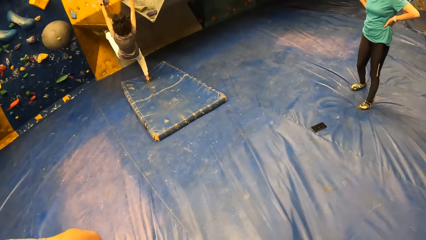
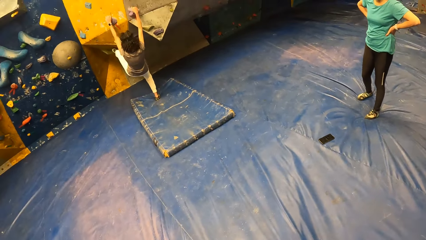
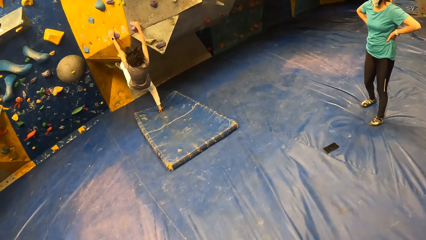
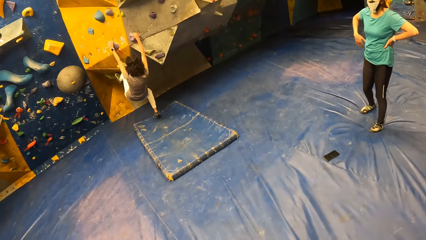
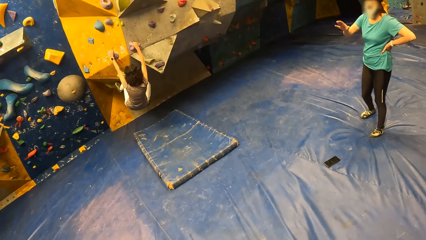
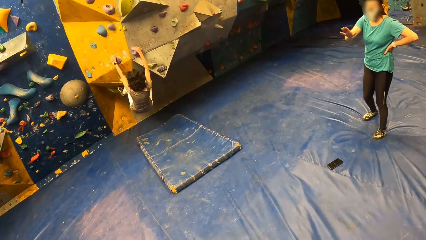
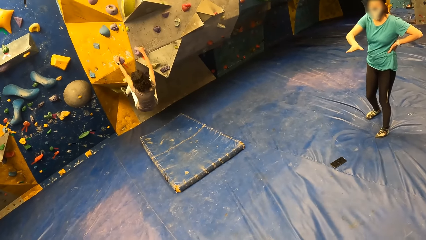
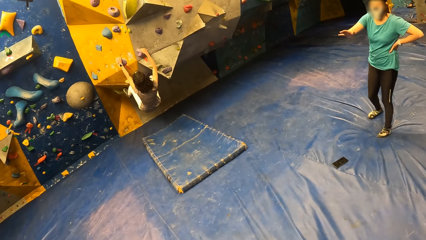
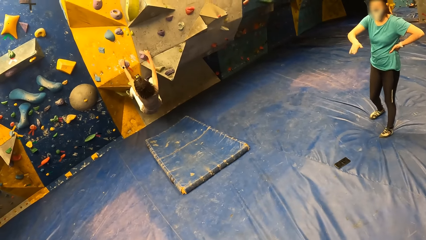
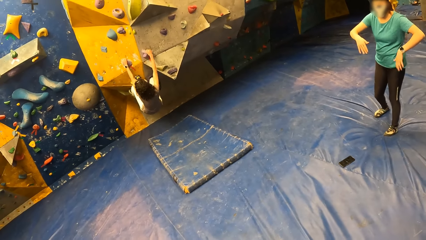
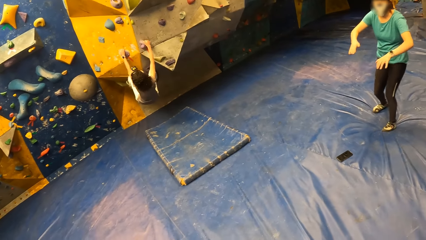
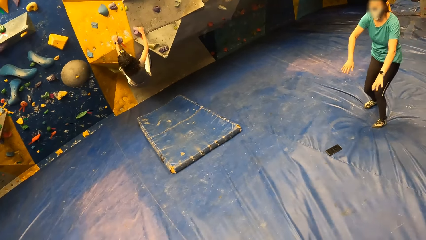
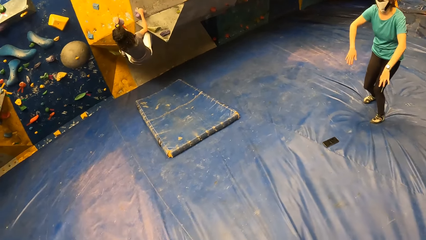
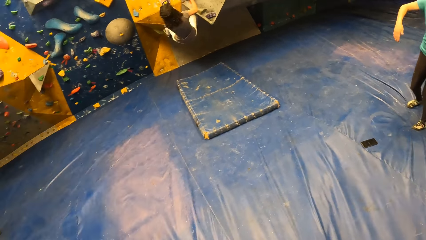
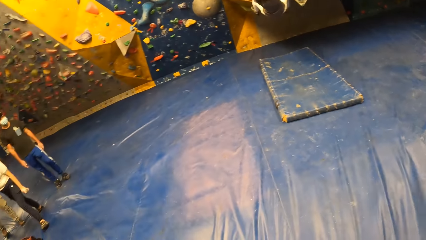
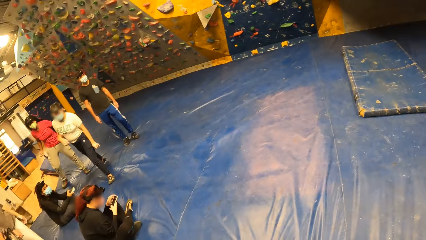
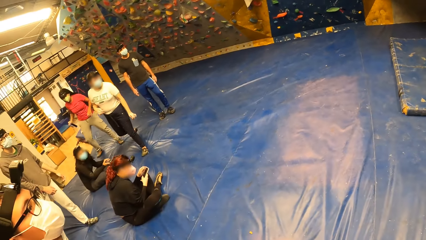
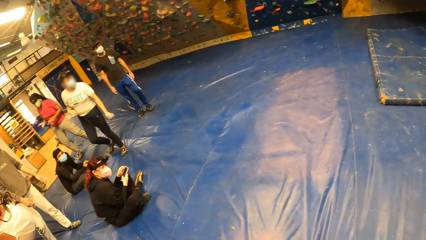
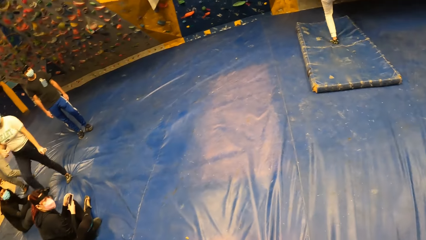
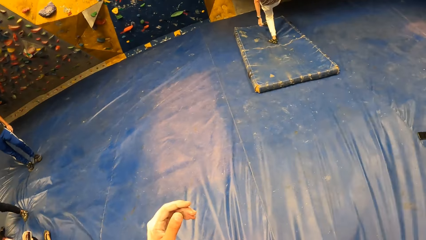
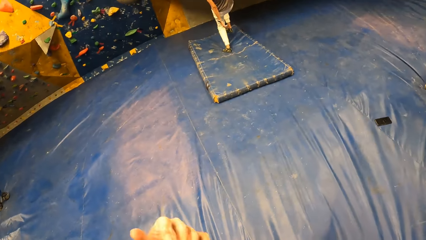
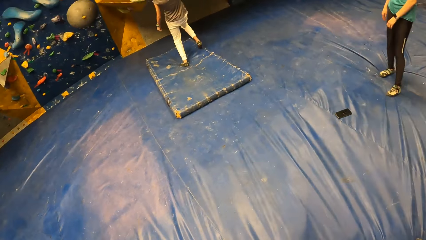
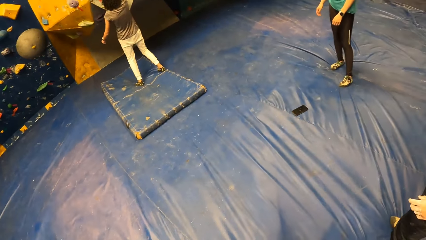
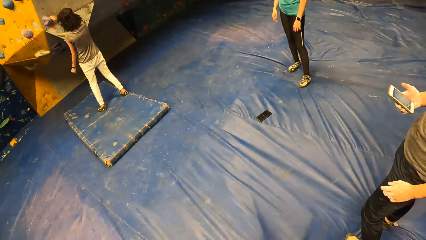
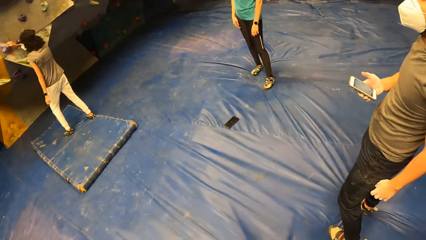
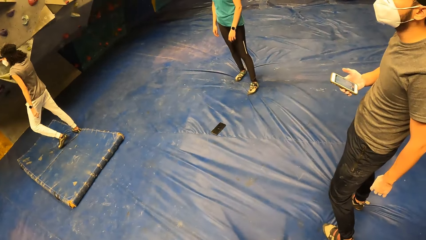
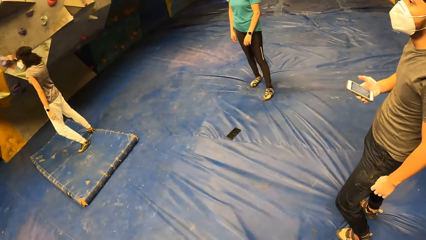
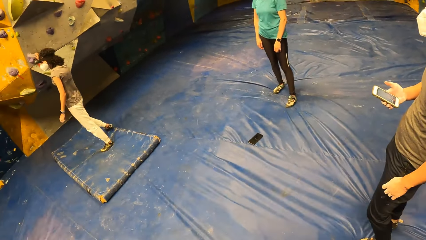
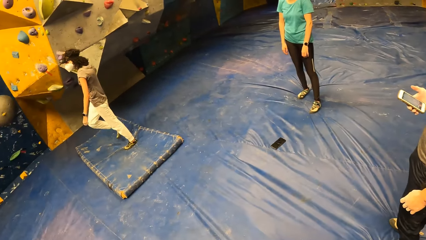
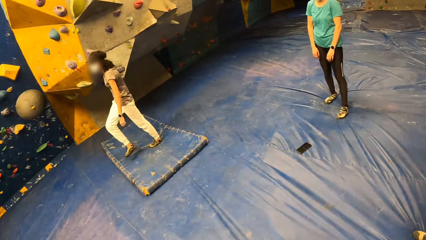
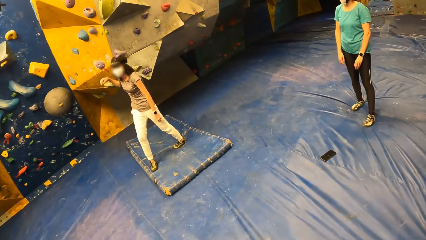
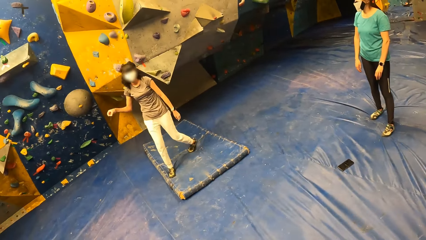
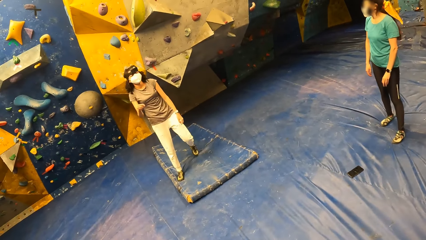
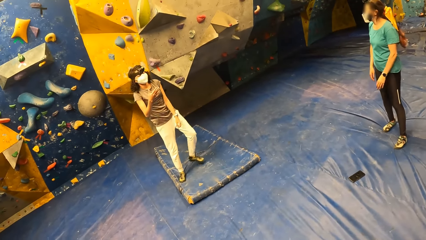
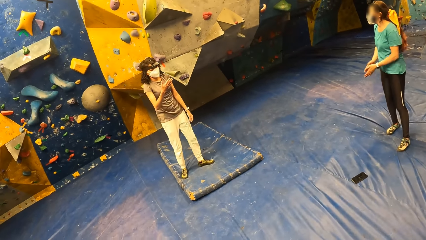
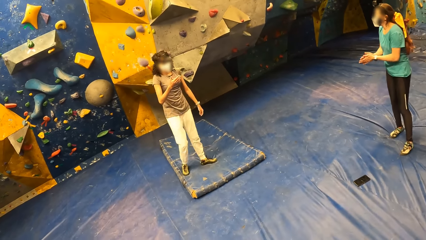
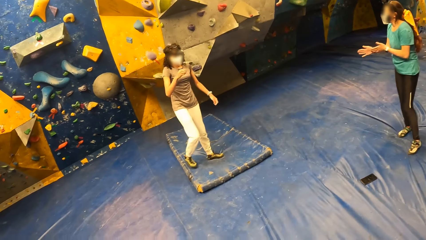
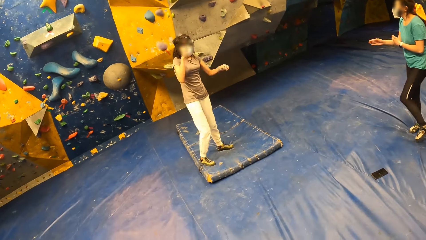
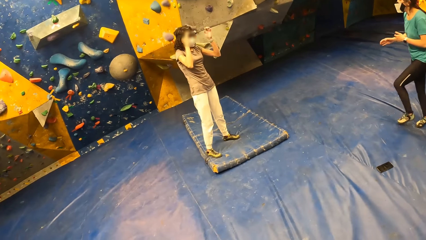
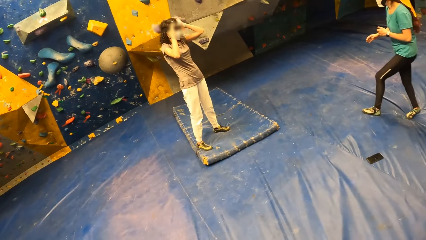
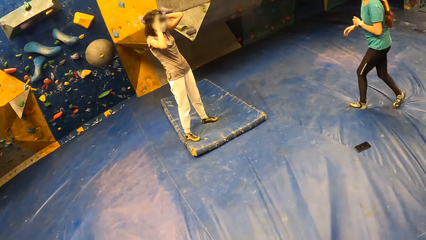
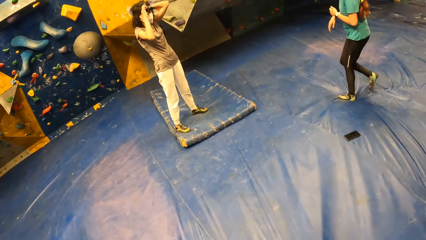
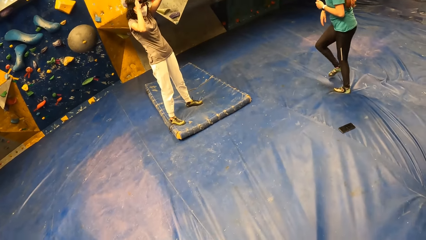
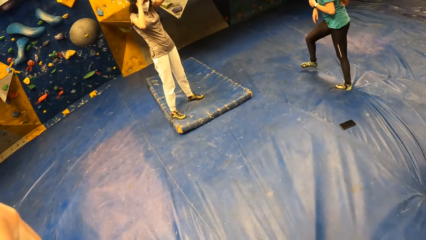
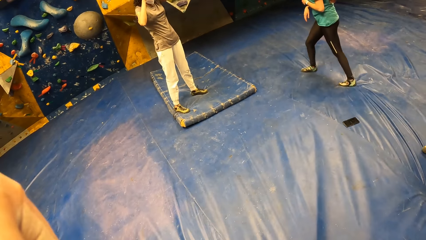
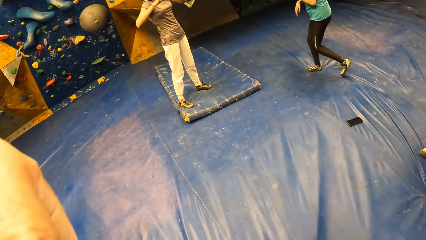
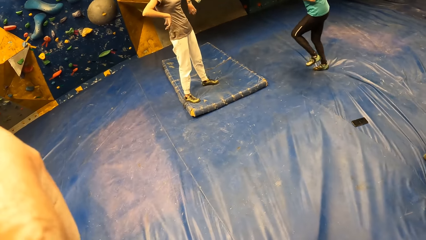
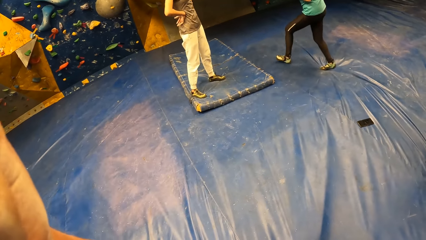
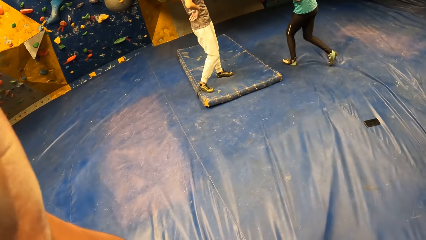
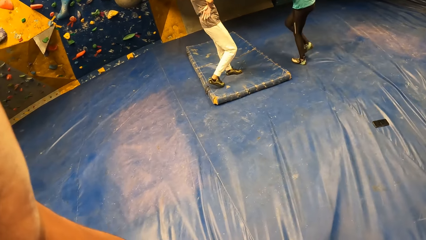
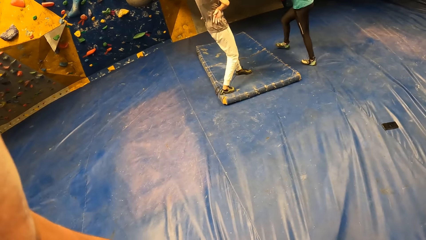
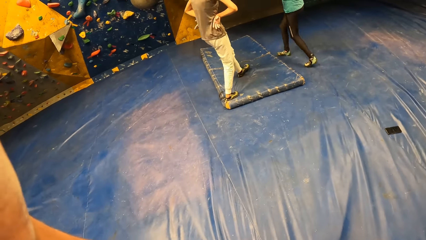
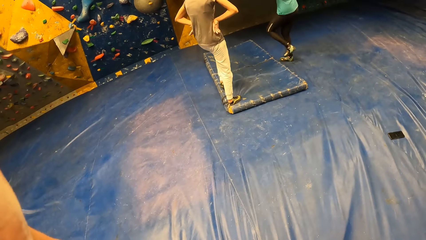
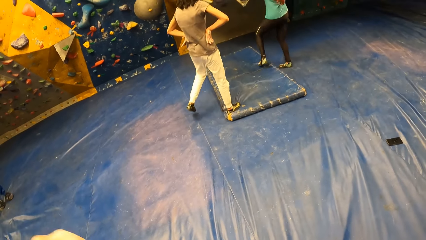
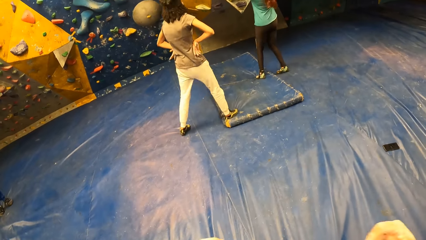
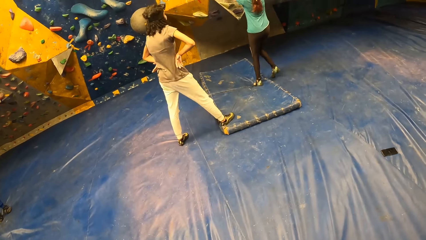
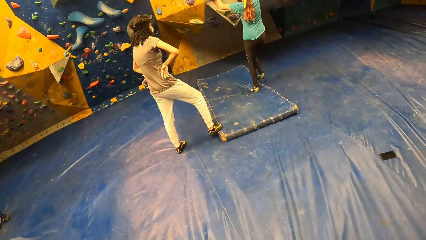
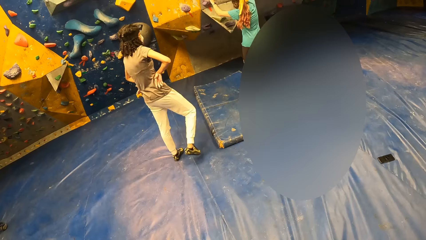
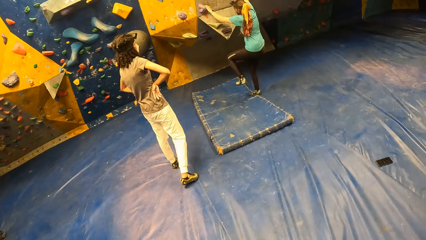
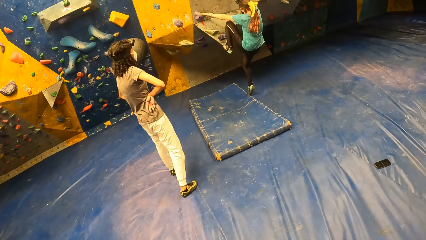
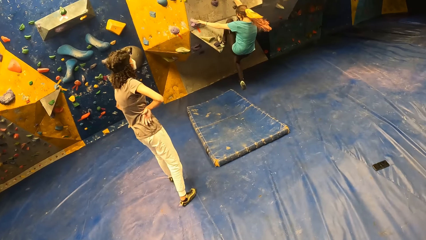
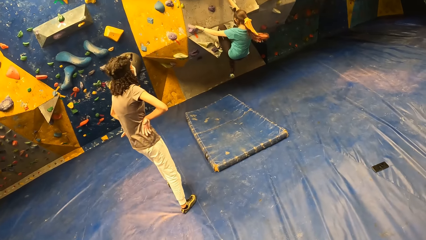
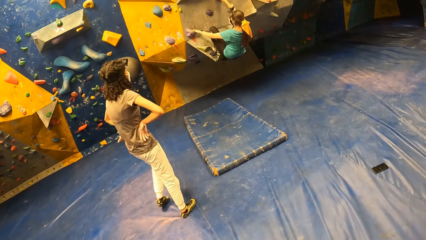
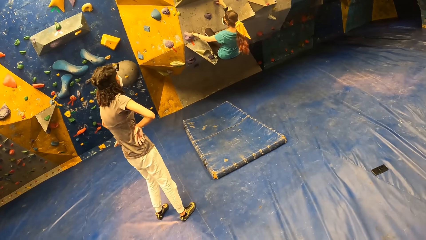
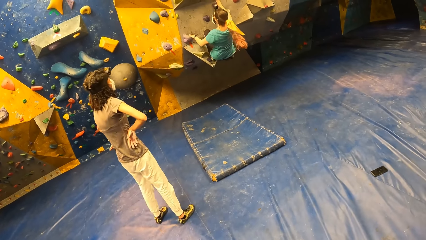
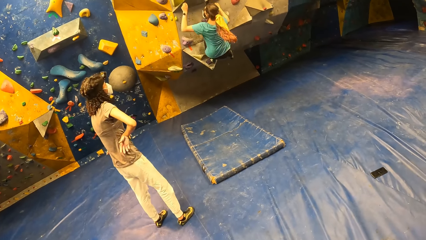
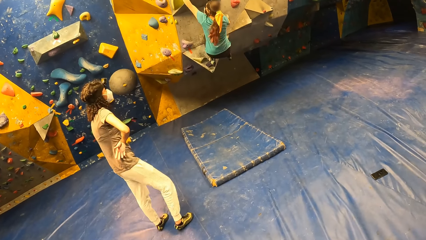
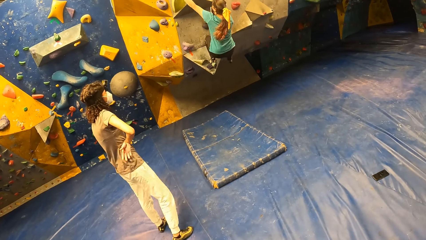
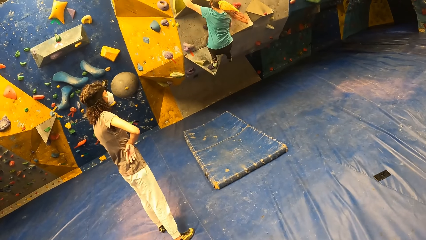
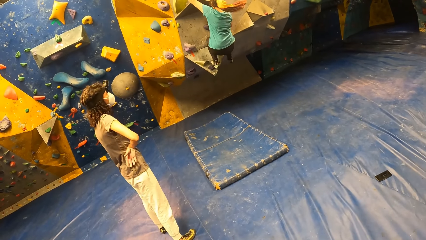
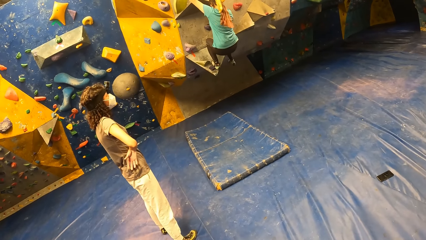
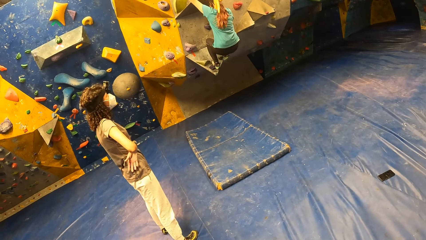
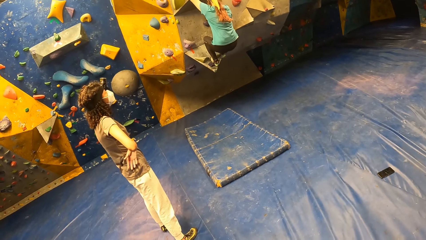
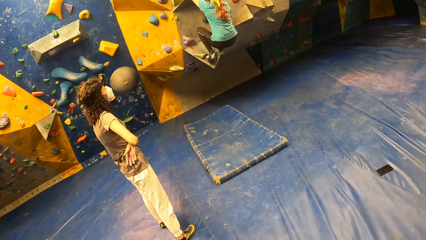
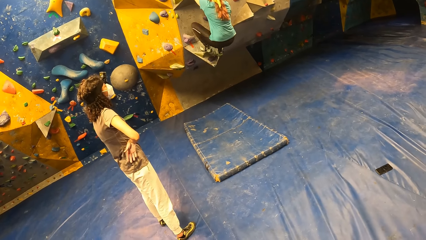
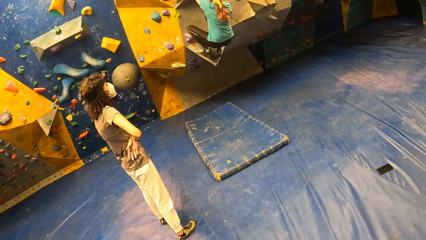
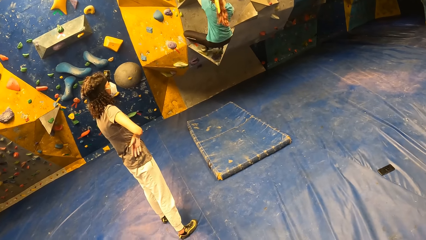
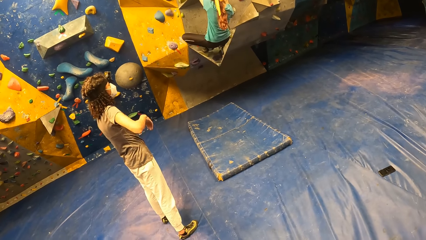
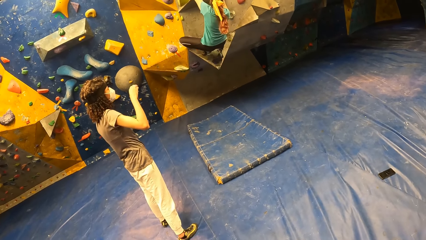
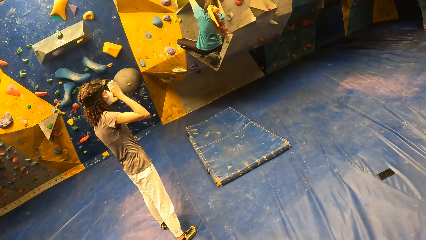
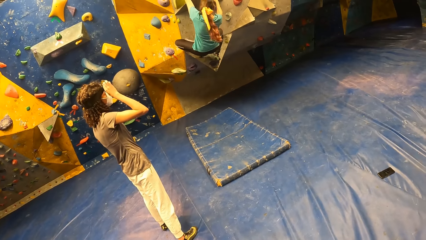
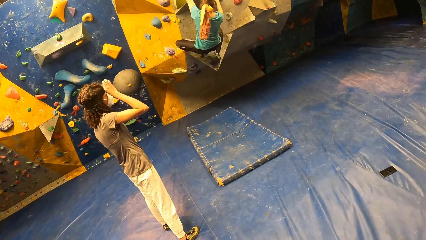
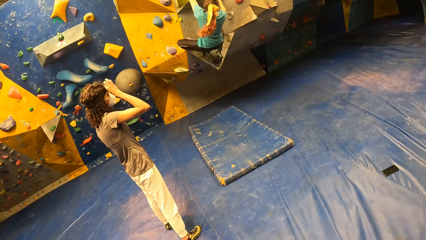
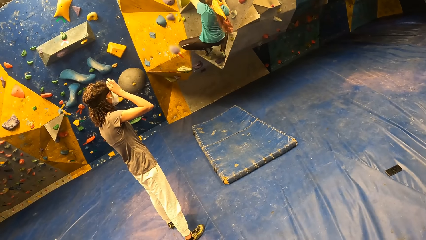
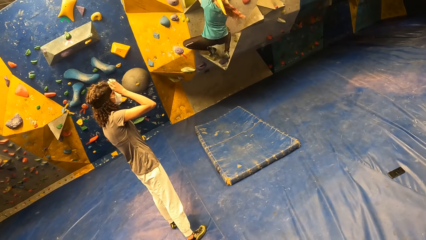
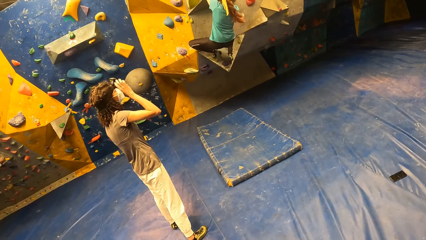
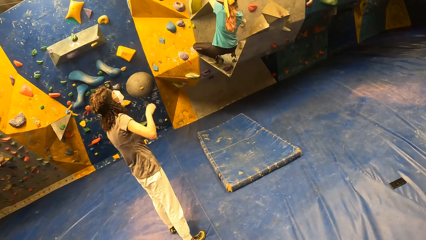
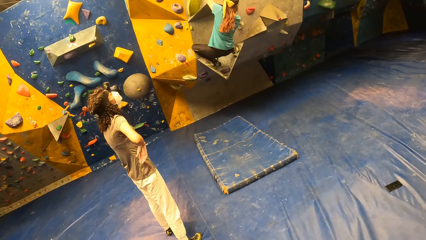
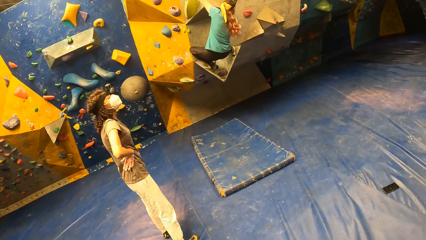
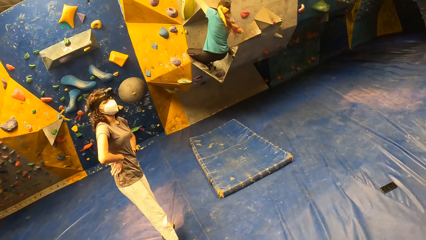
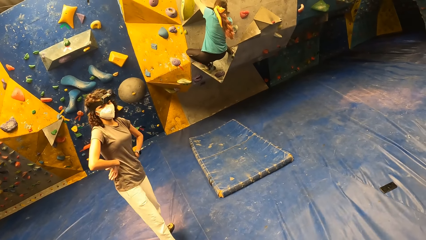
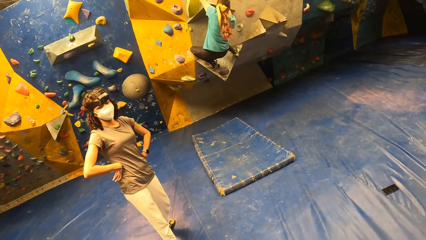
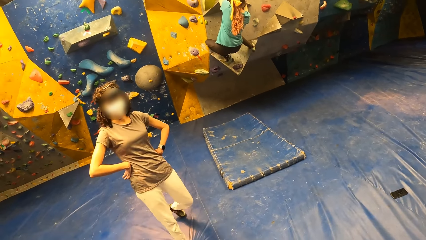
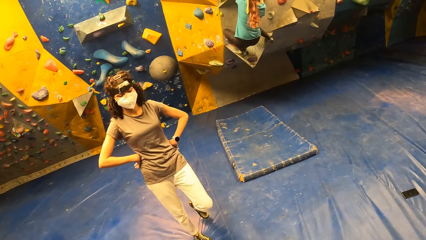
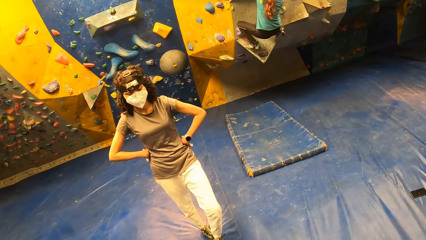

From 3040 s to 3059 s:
The woman climbs the slab climbing wall with both hands and legs. The camera wearer looks around. The instructor interacts with the camera wearer. The woman jumps down from the slab climbing wall. The instructor interacts with the woman. The woman adjusts the camera on her head with both hands. The camera wearer raises his left hand. The instructor climbs the slab climbing wall with both hands and legs. The camera wearer looks around.
